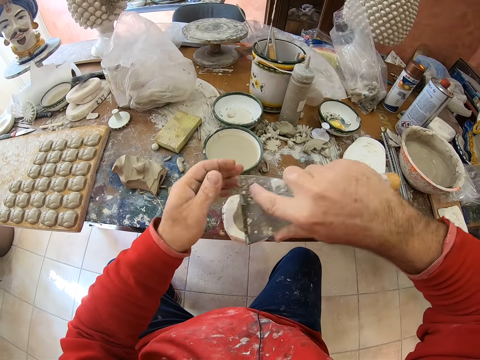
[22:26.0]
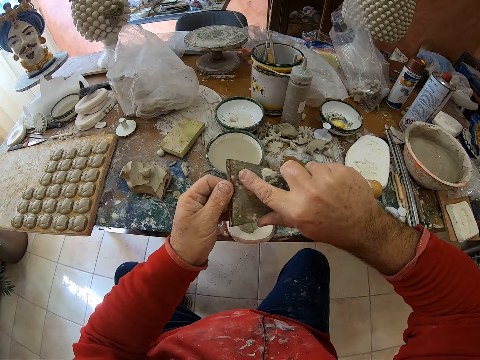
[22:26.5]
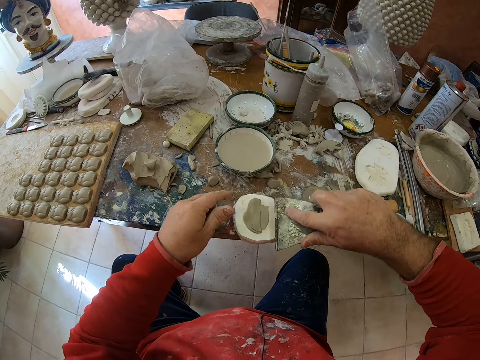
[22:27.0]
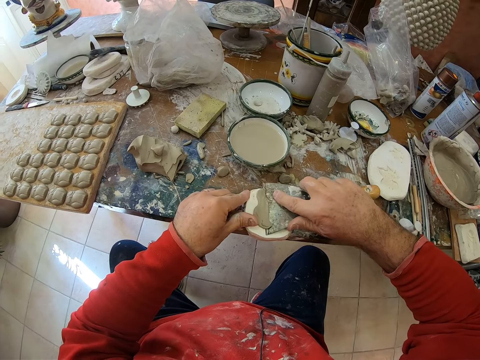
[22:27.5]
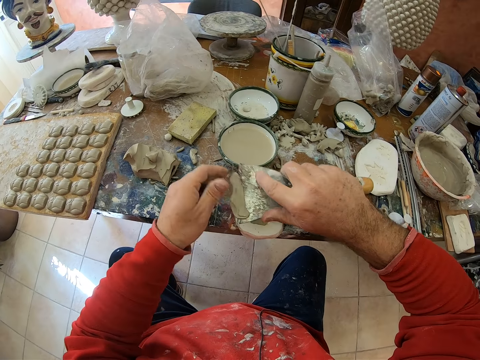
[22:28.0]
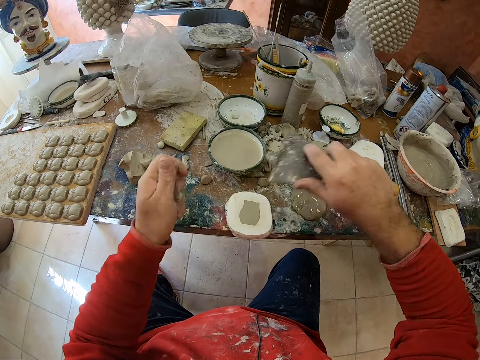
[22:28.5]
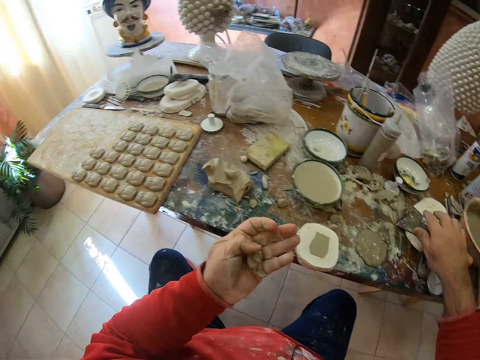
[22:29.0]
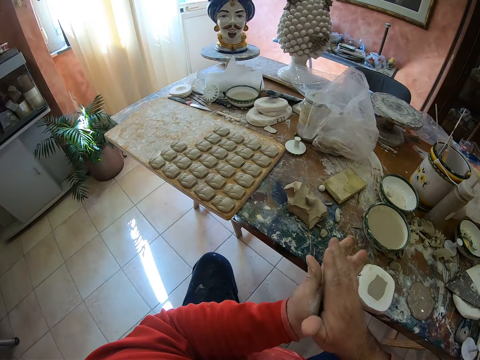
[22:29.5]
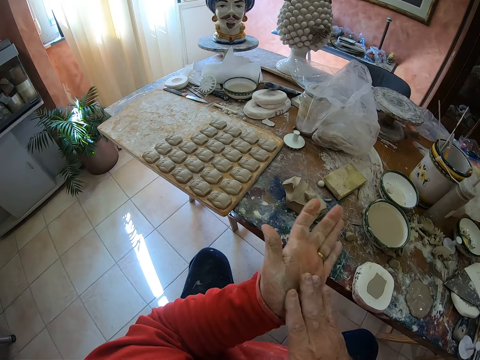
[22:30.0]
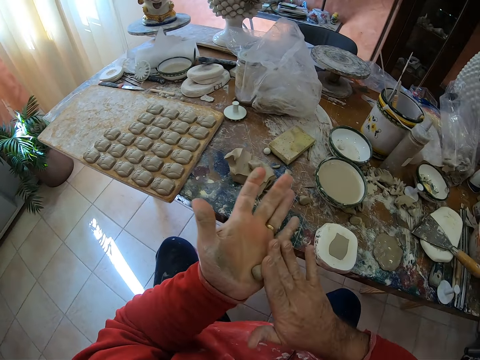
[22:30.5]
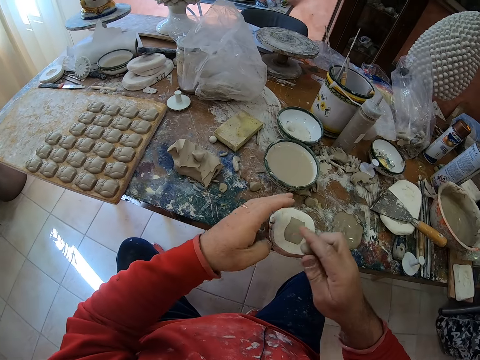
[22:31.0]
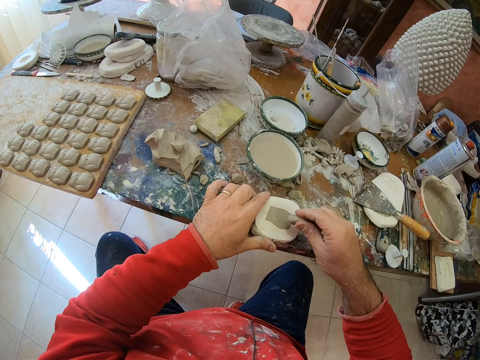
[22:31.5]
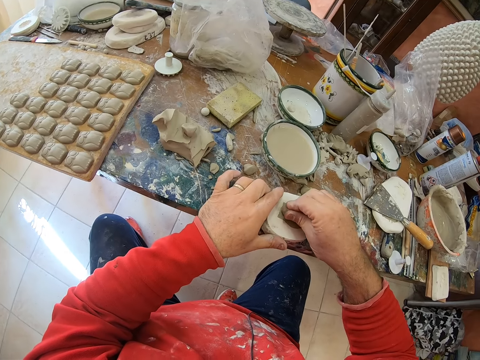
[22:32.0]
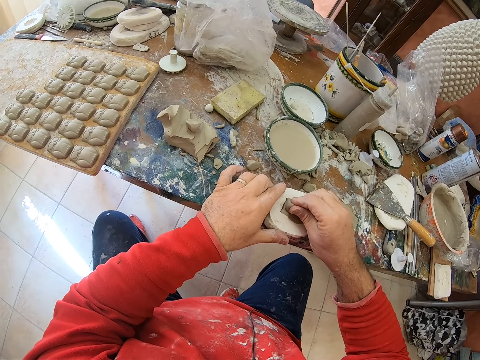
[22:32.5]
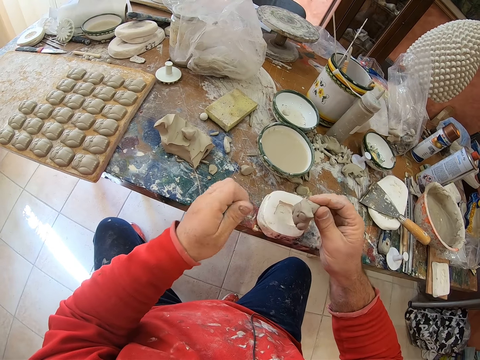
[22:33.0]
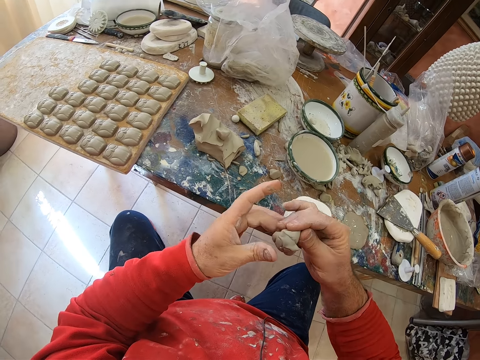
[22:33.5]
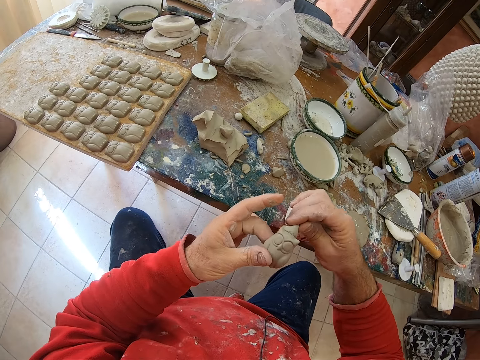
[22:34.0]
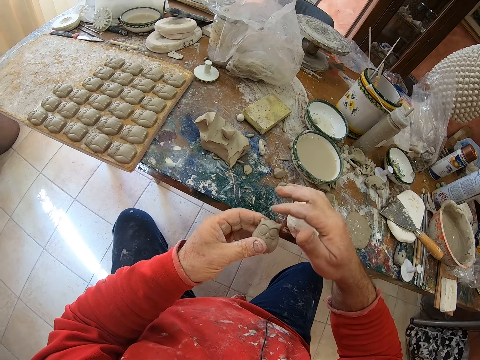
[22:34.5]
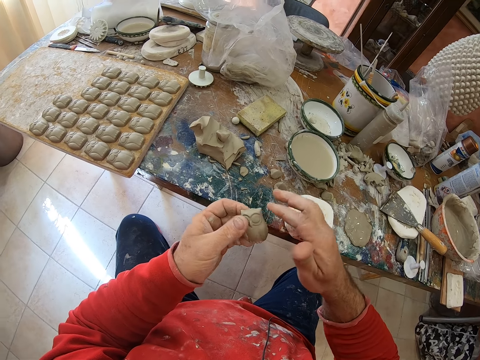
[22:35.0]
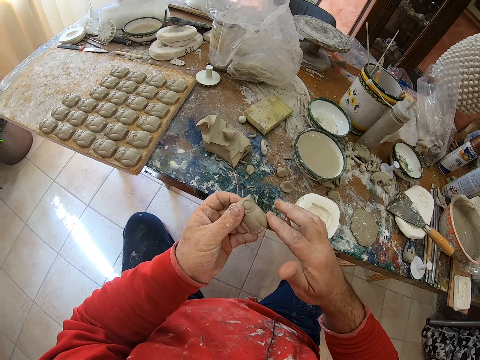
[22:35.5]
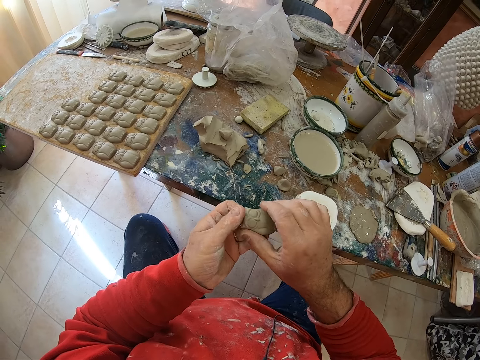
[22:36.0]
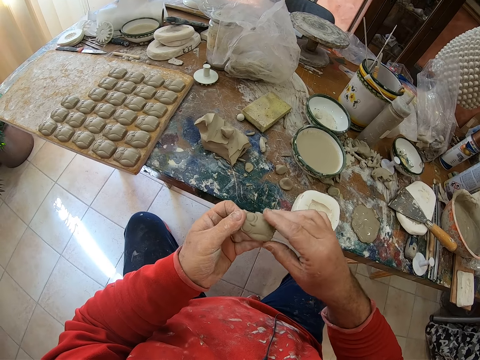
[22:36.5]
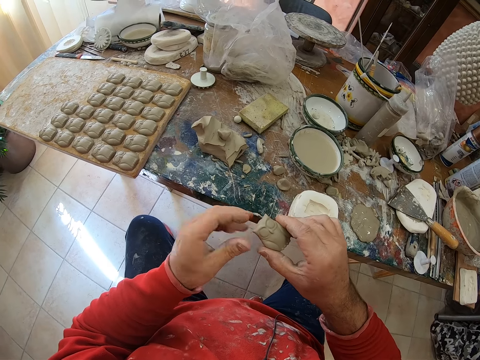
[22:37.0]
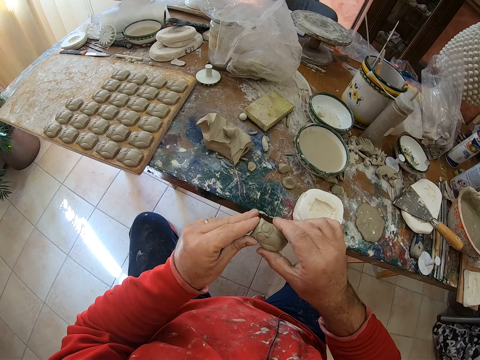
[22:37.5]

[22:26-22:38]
The camera wearer puts down the scraper on the table. He rolls the clay mold in his hands. He scoops the molding from the shaper tool with the mud. He presses the clay mold on a mold shaper and pulls an owl shaped clay mold from the mold shaper. He drops the mud on the table. He shapes the molding in his hands. He smoothens the owl mold's edges with his fingers.

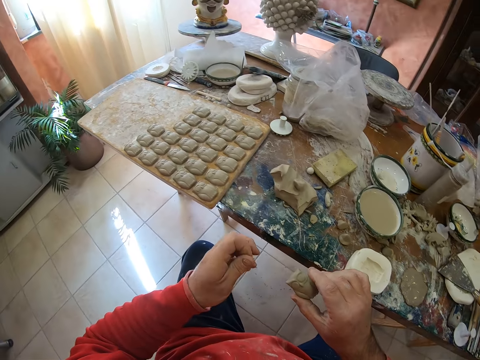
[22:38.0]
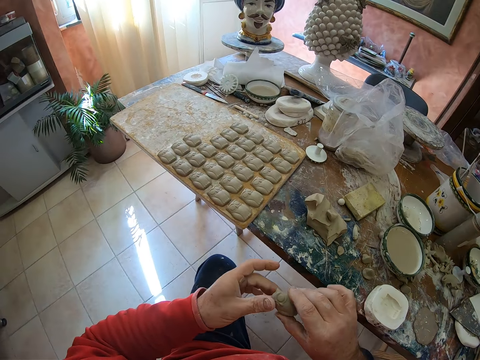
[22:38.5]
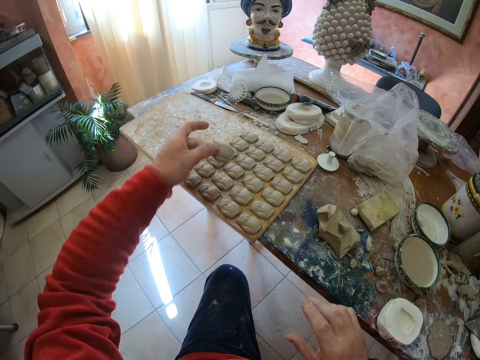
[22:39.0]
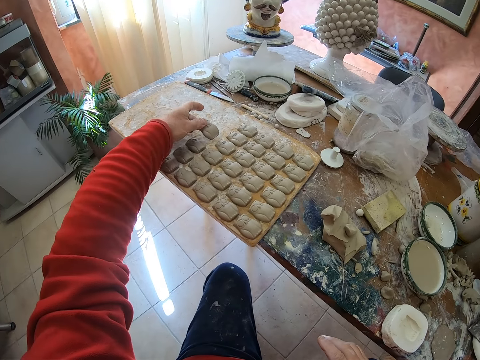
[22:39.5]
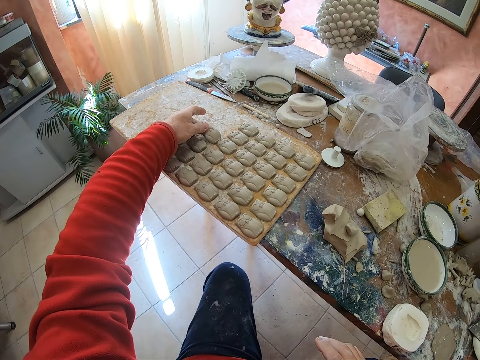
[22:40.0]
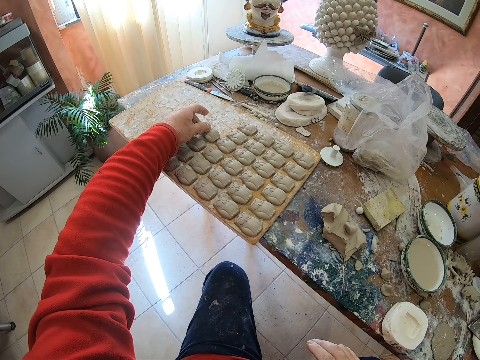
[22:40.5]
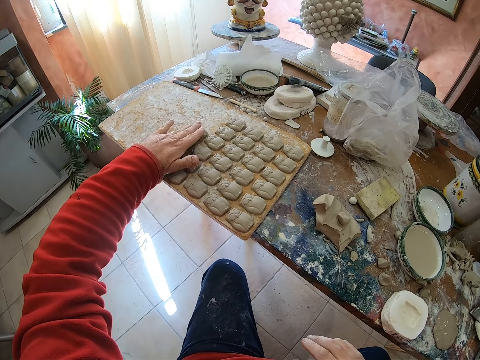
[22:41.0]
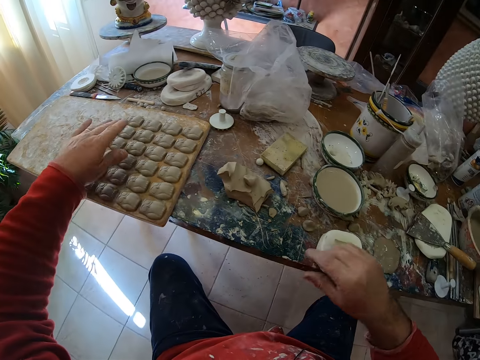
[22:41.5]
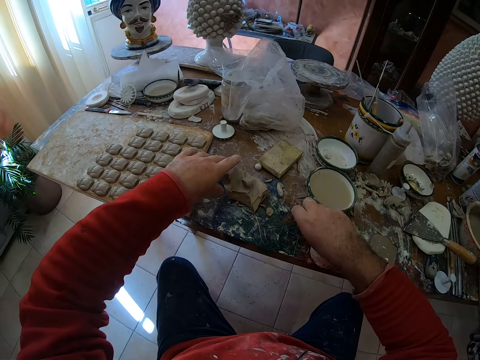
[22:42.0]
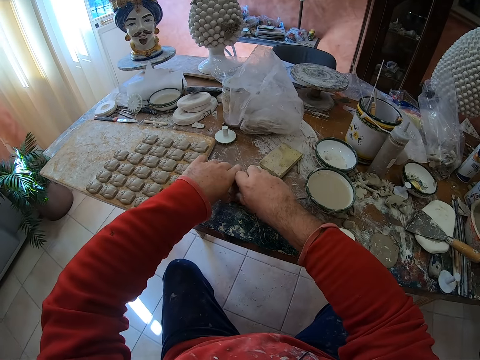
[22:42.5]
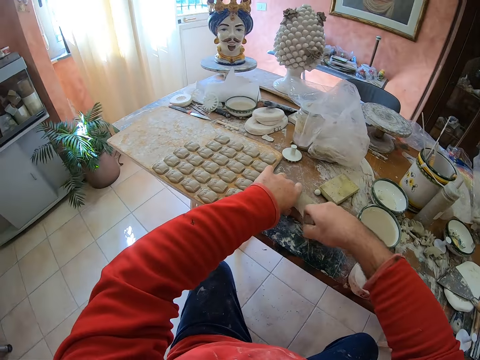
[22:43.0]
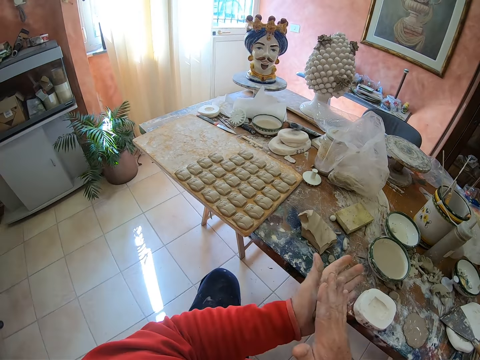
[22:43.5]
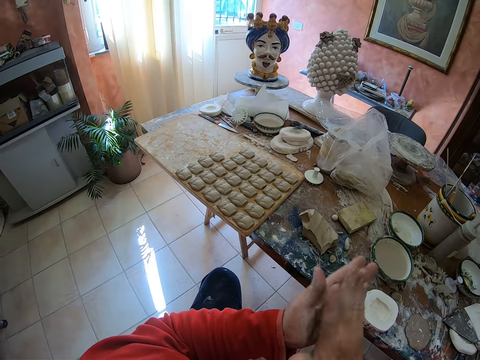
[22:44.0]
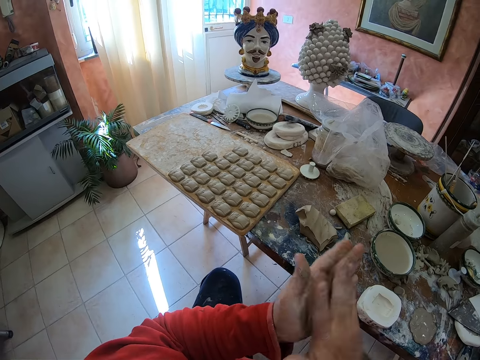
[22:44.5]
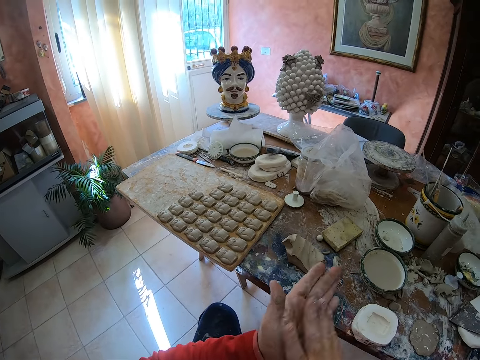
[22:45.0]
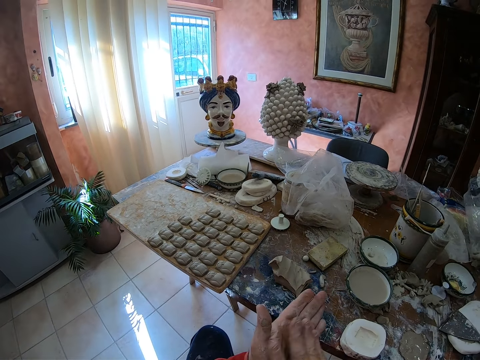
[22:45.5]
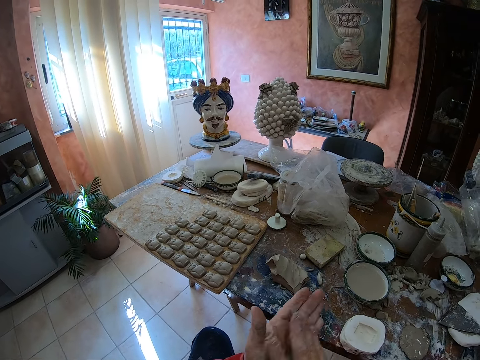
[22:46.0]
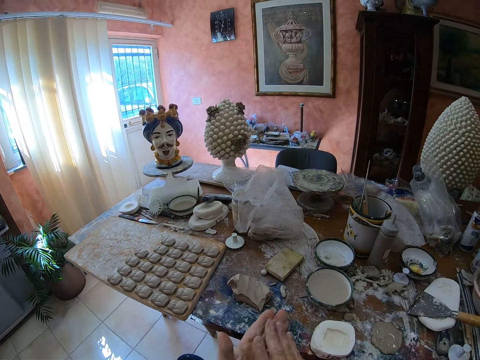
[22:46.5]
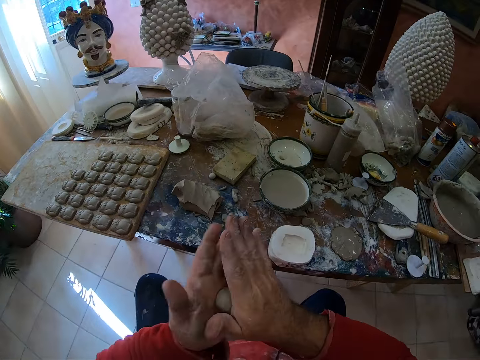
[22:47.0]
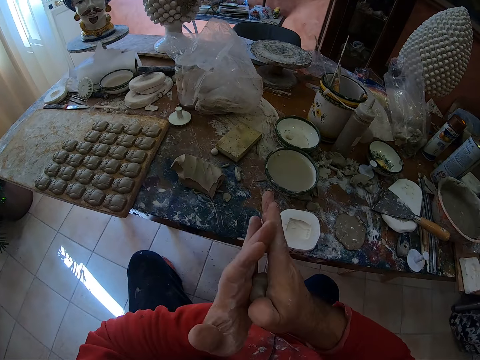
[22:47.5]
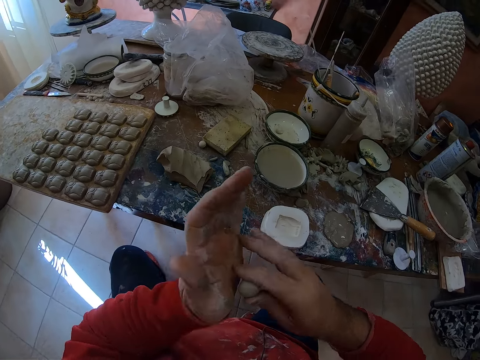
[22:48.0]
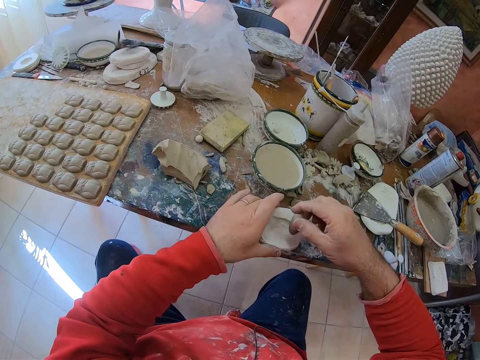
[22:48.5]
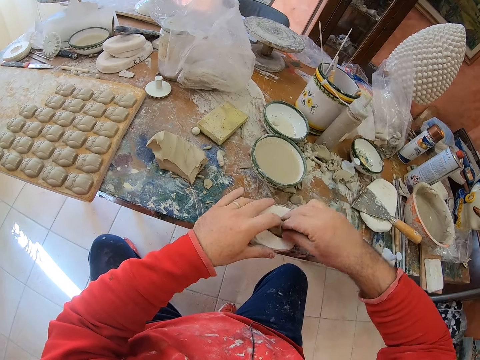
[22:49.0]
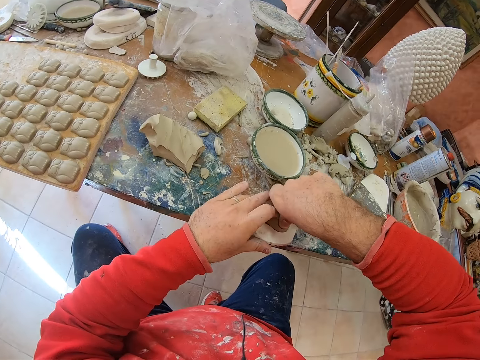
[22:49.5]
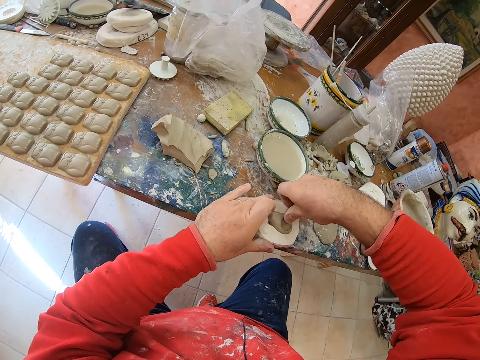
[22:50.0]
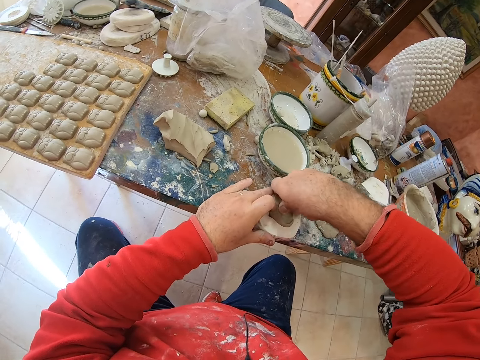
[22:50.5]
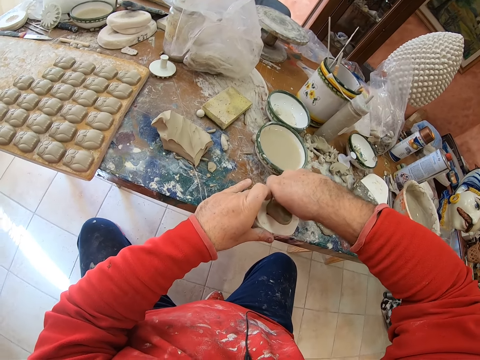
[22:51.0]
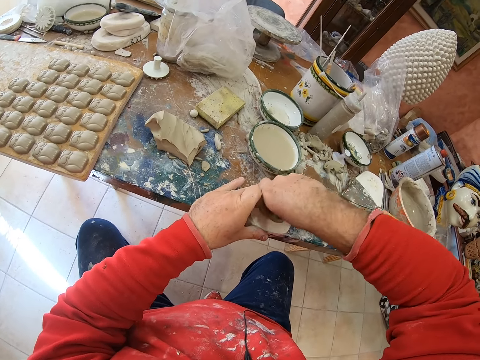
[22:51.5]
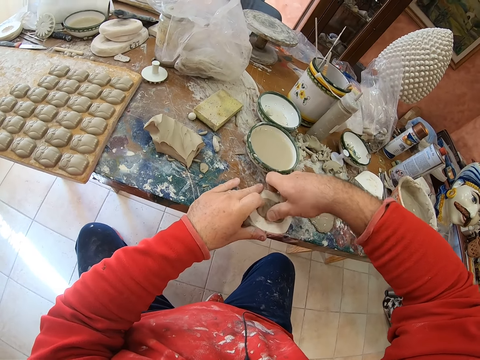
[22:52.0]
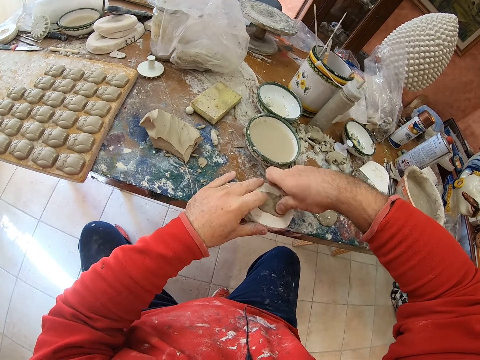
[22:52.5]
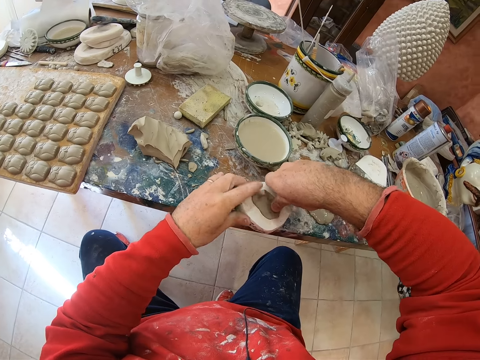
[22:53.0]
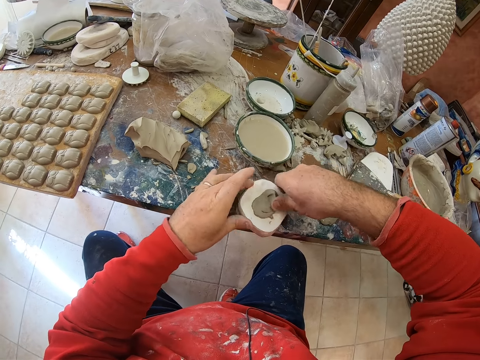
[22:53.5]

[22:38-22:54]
The camera wearer puts the clay owl molding on a wooden tray. He takes a pinch of clay mold on the table. He cuts the mud on the table. He rolls the clay mold in his hands. He presses the clay mold on a mold shaper.
